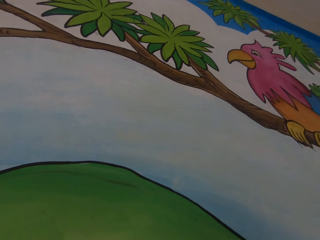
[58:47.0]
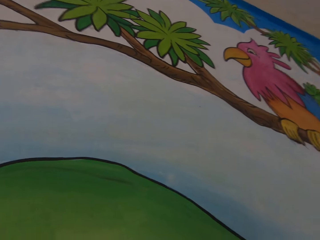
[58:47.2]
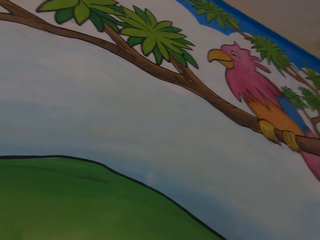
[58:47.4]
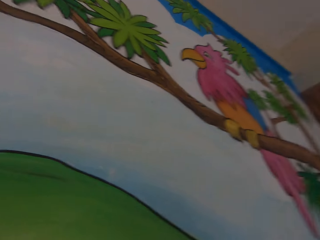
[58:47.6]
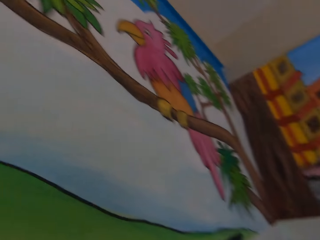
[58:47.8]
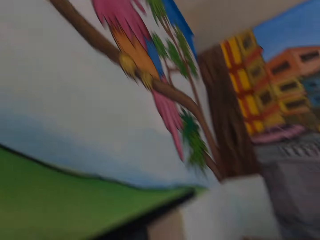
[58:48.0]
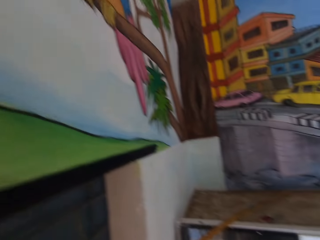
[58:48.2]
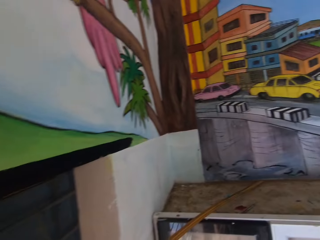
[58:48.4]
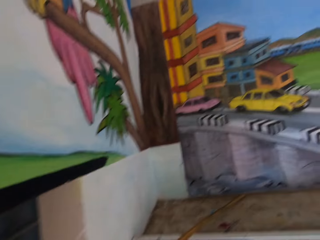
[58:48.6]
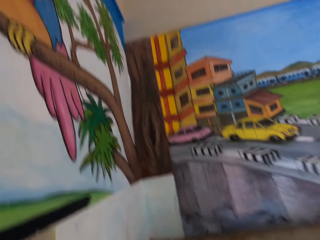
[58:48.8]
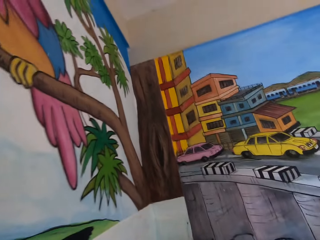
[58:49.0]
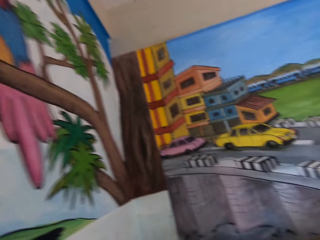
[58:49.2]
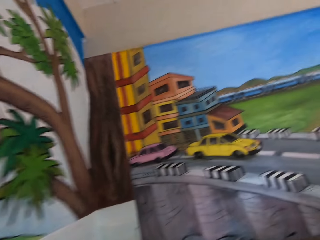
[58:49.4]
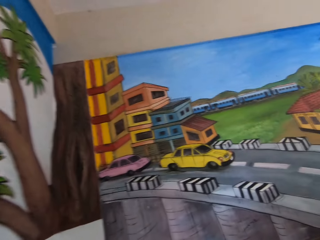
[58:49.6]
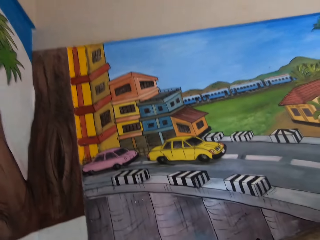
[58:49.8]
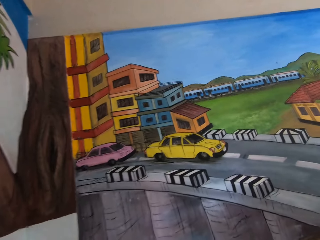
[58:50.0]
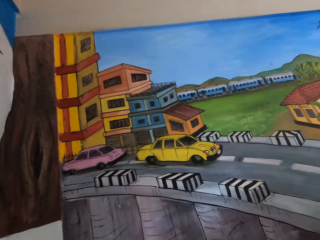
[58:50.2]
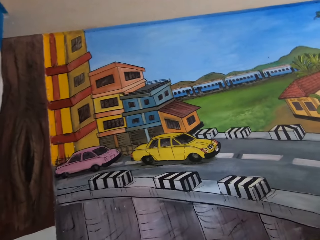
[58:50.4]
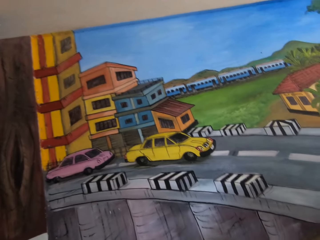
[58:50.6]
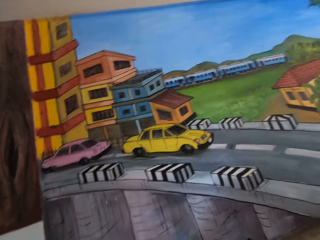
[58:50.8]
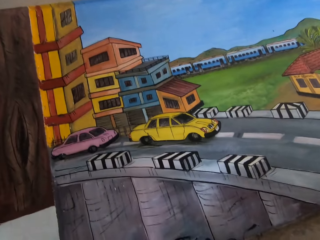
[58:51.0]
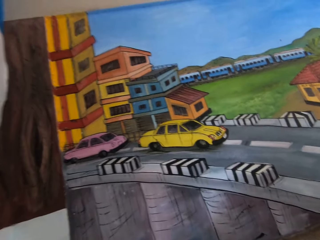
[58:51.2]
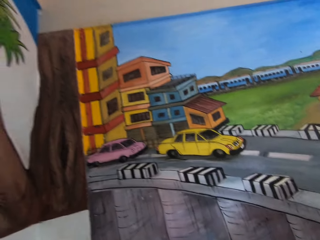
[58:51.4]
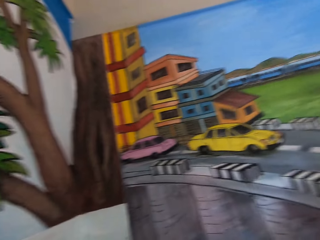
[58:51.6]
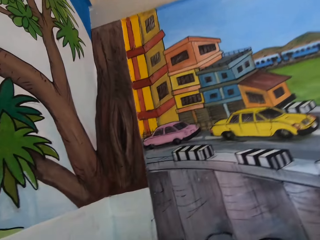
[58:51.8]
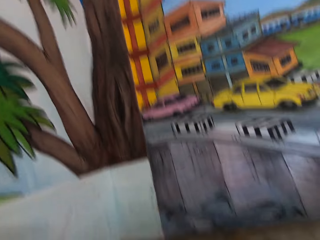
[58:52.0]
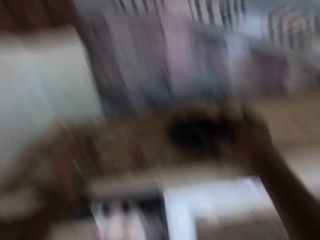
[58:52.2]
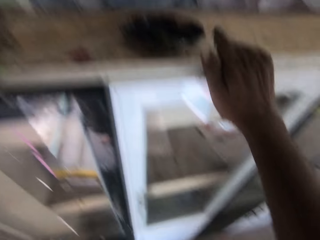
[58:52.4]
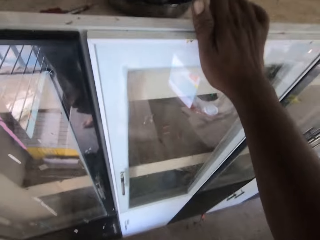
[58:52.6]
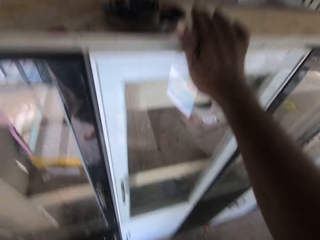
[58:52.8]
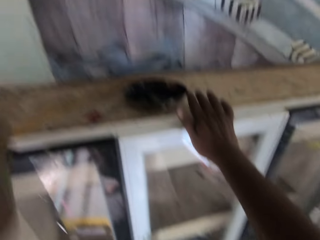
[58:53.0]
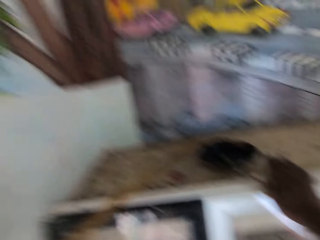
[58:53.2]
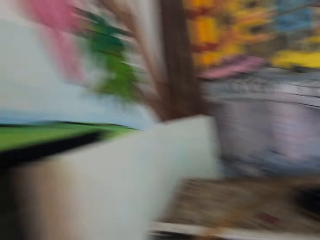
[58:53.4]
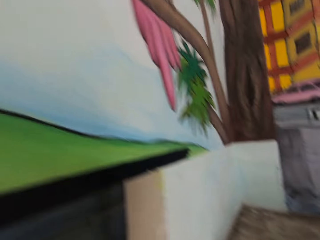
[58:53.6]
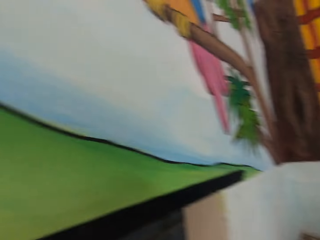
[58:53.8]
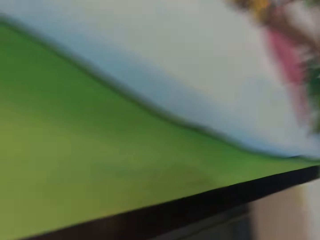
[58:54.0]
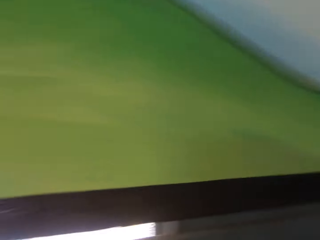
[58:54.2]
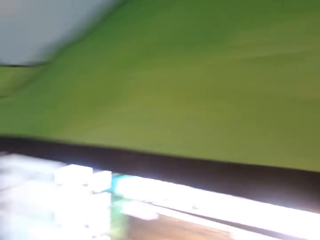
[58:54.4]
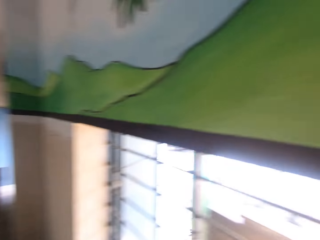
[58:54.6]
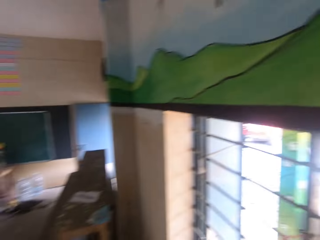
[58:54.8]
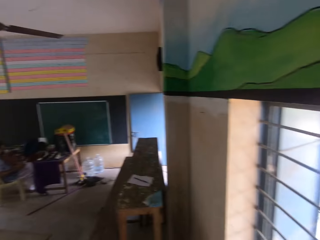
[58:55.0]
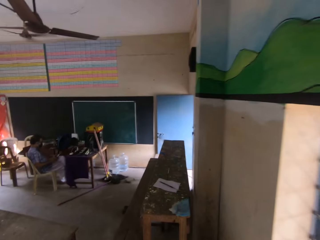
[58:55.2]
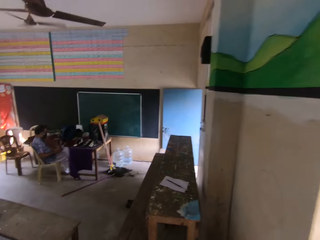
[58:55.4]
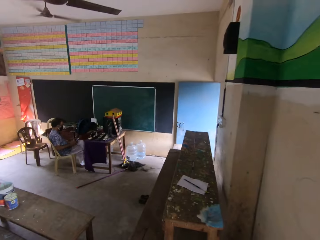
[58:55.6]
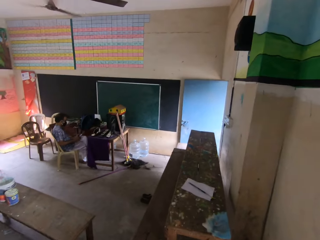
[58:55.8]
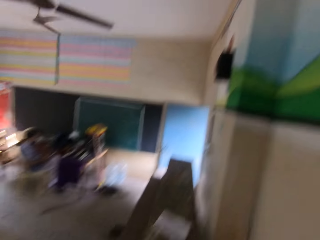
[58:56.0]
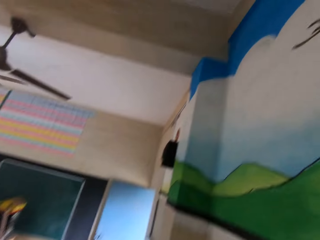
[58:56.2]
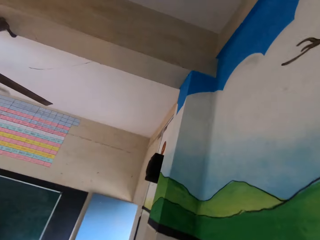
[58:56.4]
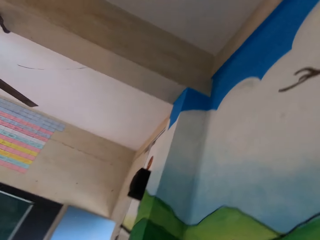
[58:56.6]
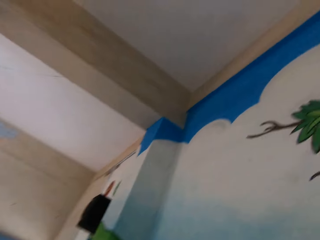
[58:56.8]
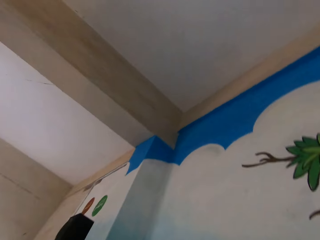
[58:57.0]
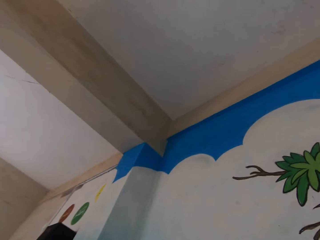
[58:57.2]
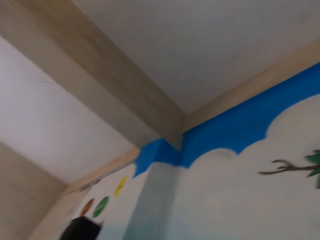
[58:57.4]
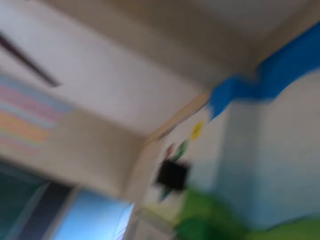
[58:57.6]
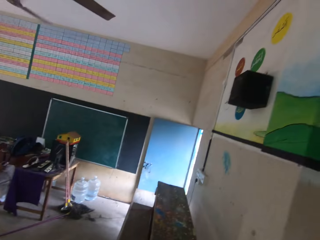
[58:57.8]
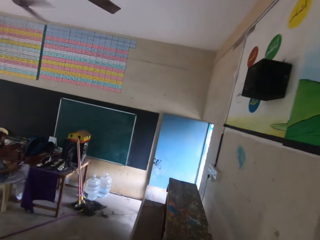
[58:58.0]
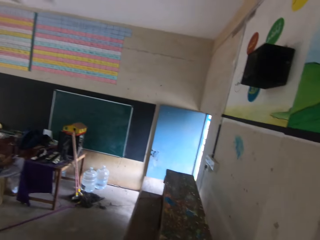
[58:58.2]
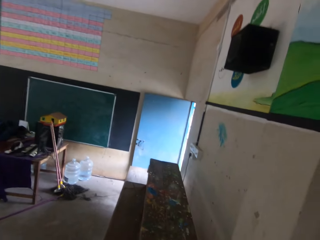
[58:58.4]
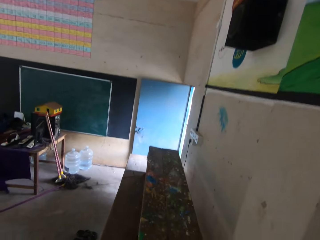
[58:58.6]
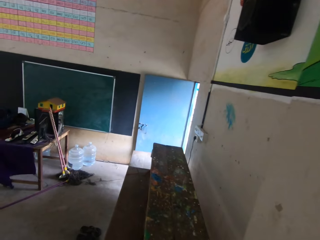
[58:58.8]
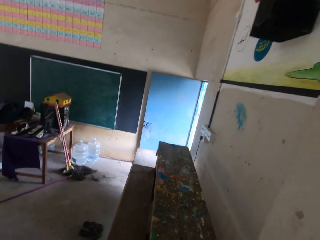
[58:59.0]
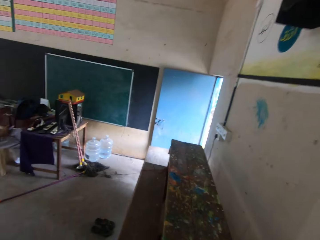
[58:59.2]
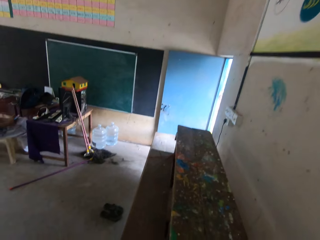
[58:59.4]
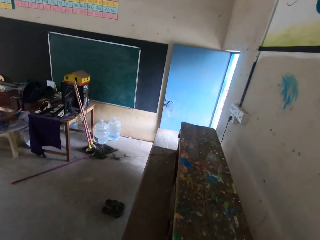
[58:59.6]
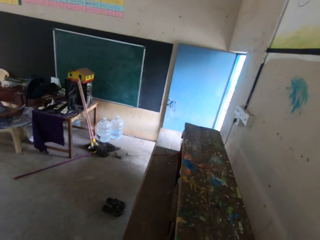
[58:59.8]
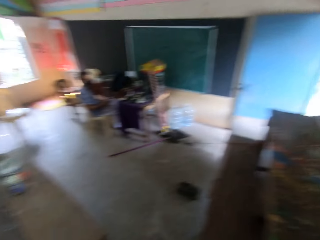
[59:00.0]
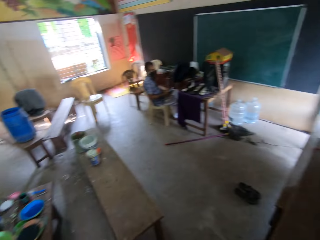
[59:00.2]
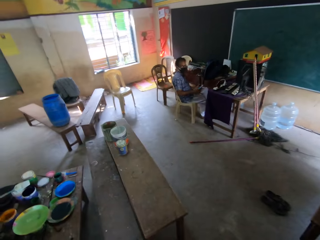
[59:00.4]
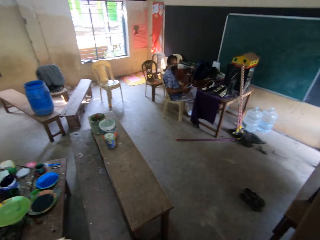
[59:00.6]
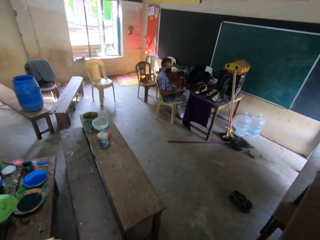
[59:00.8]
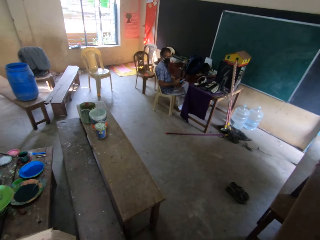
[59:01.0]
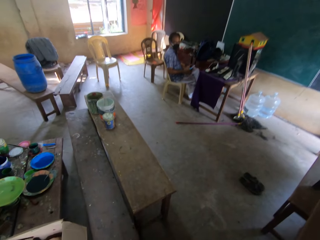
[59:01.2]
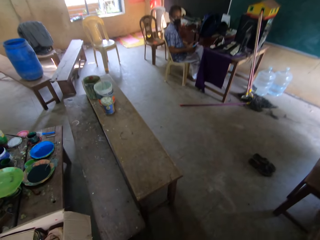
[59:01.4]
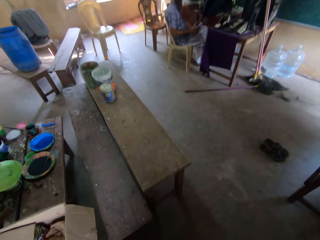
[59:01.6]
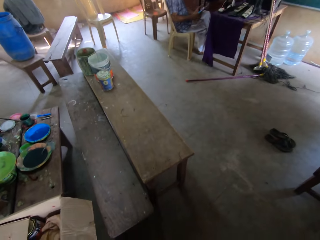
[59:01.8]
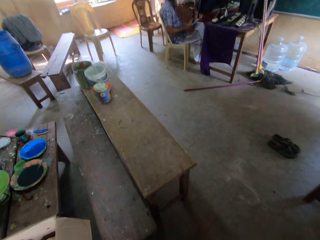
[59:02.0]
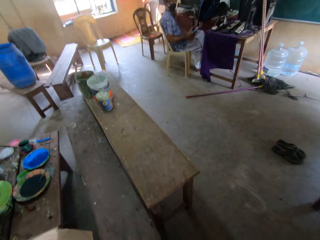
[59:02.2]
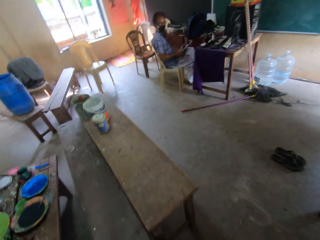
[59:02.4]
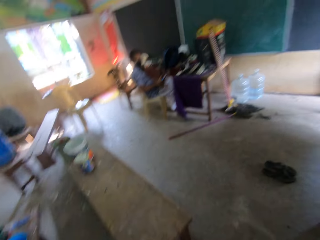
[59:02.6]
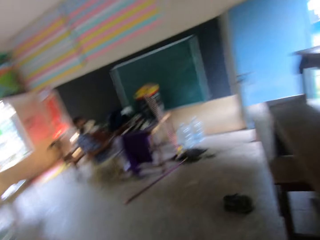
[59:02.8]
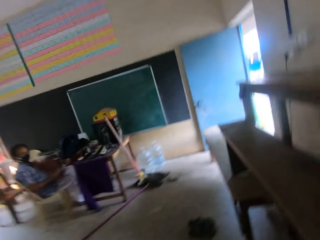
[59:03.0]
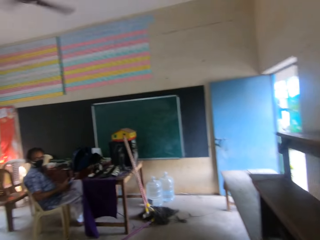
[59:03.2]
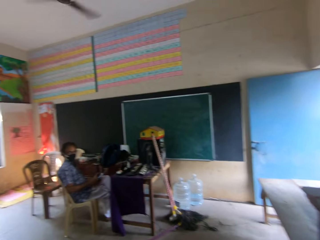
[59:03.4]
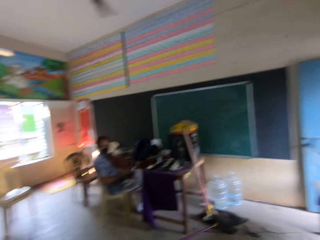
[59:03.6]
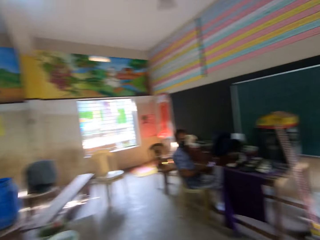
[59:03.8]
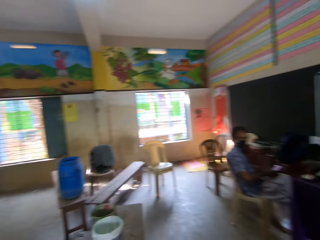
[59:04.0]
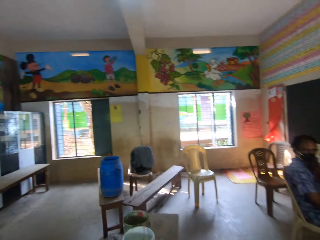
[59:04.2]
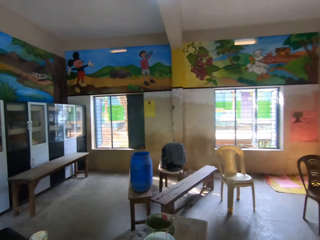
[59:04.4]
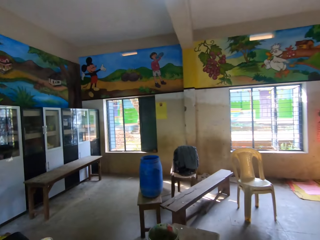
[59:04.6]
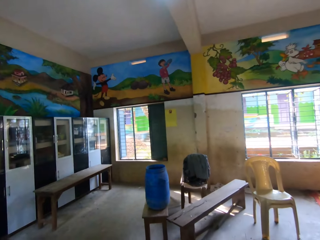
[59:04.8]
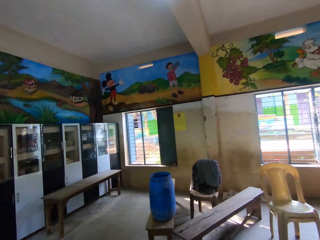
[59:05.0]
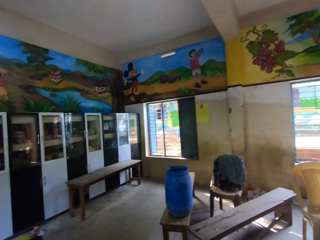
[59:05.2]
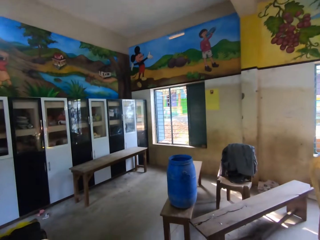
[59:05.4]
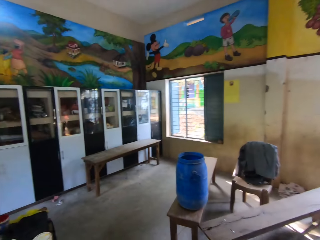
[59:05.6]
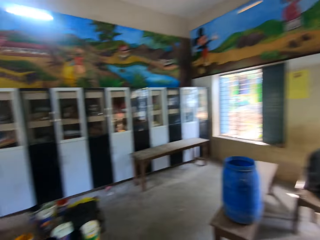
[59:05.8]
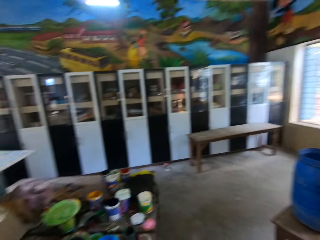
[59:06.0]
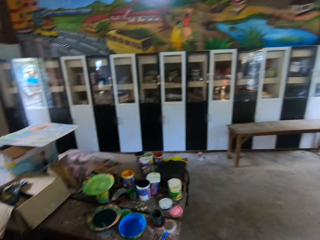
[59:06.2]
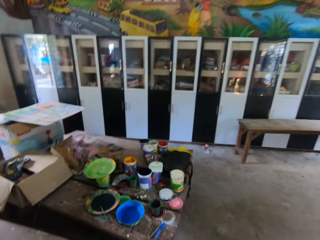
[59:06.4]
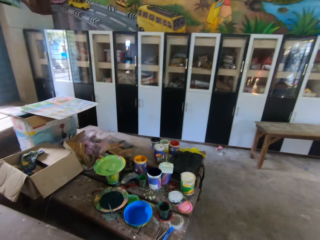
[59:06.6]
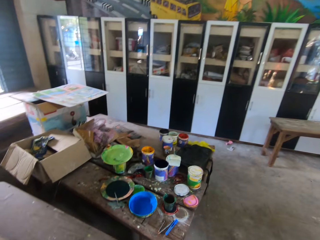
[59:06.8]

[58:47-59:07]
The camera wearer moves in the room. He holds the wall with the right hand. He closes a shelf in an art room with his right hand. He walks in the room. A man sits on a chair with a phone in both hands.

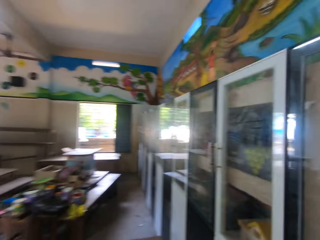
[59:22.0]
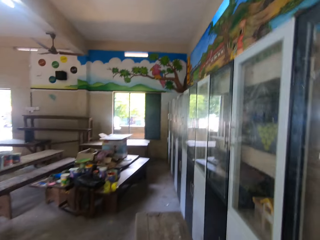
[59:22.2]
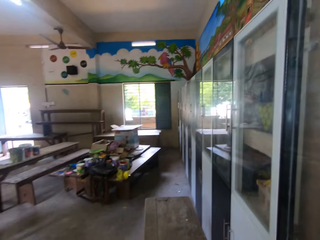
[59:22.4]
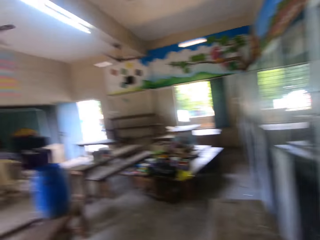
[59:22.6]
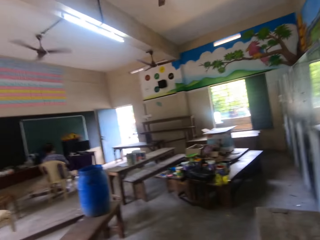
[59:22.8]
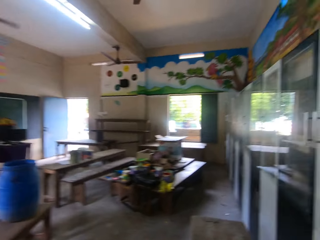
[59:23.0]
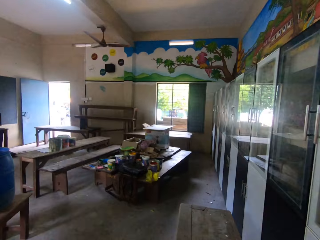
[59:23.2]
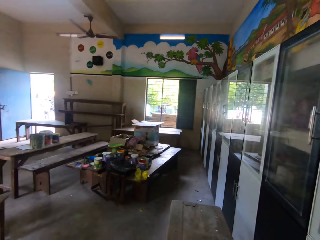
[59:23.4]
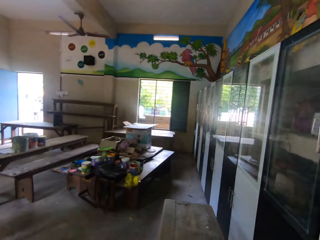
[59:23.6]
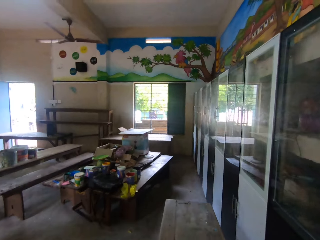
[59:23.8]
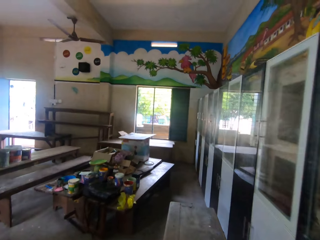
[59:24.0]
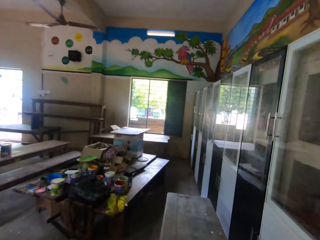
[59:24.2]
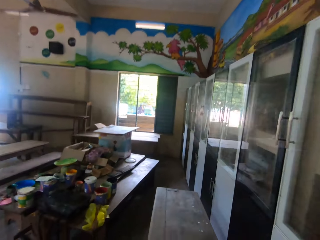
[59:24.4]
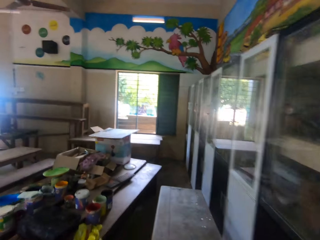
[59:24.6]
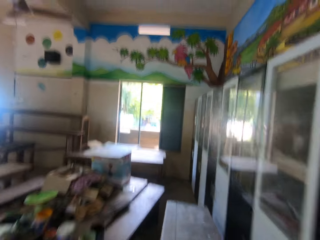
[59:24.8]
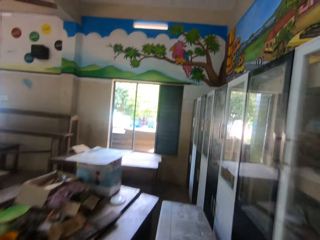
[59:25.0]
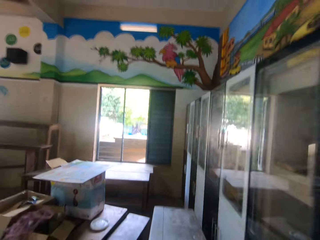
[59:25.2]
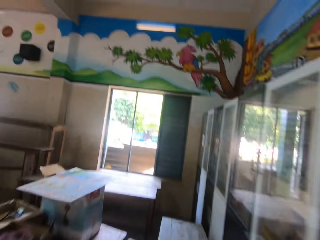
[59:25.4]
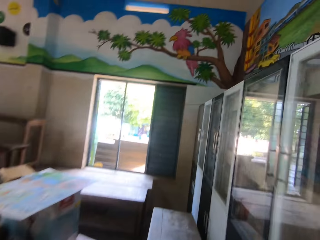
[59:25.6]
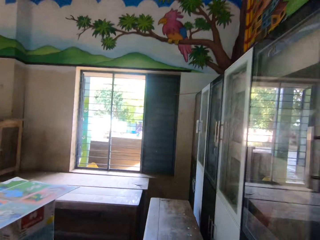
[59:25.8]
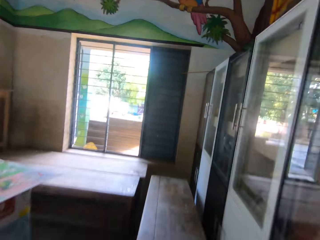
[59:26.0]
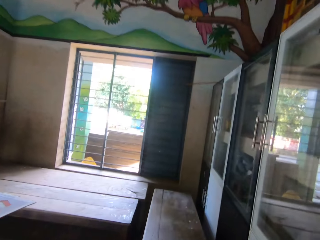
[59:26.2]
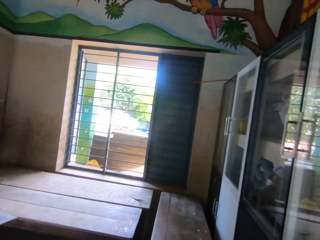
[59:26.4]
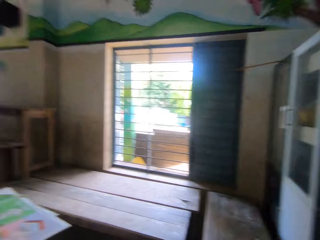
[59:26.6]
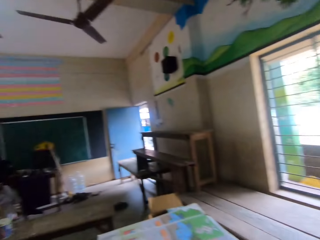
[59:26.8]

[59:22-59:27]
The camera wearer moves a long bench in the room to a wall with both hands.
